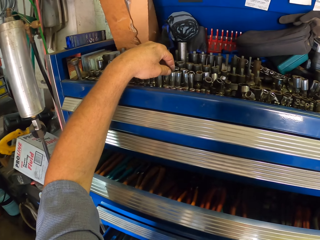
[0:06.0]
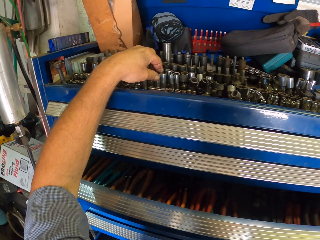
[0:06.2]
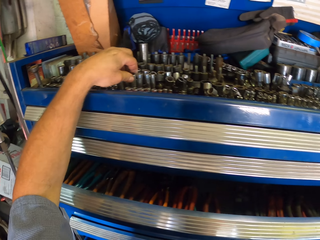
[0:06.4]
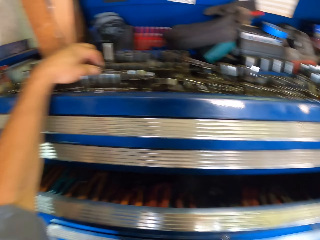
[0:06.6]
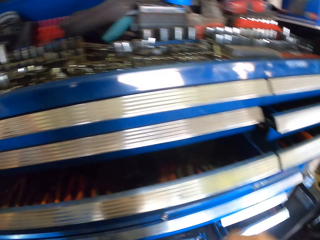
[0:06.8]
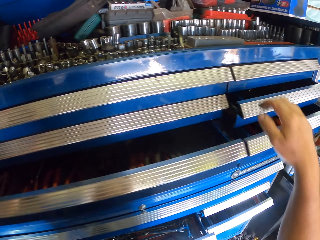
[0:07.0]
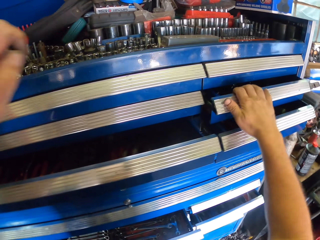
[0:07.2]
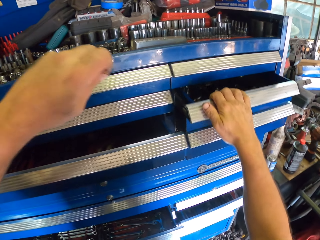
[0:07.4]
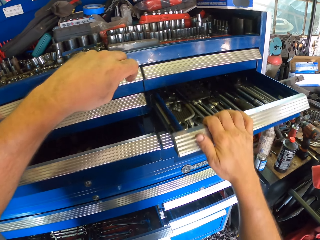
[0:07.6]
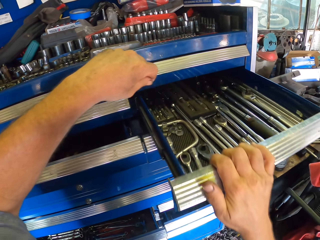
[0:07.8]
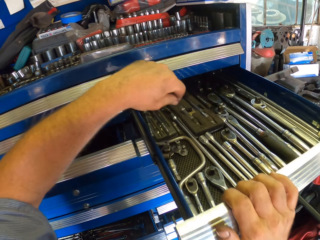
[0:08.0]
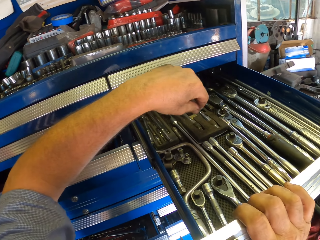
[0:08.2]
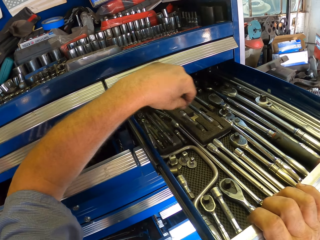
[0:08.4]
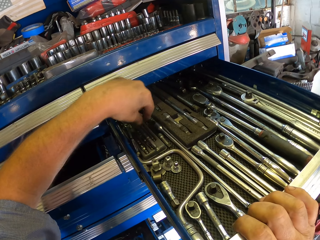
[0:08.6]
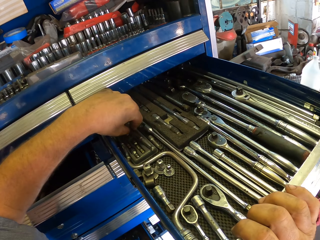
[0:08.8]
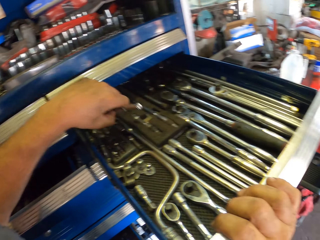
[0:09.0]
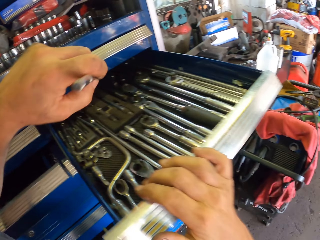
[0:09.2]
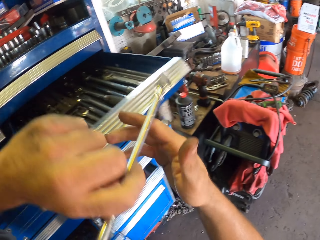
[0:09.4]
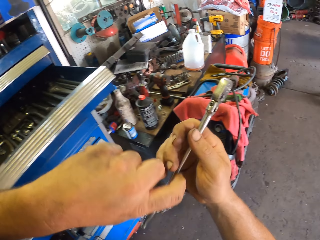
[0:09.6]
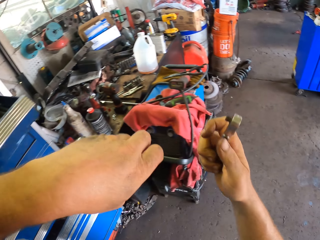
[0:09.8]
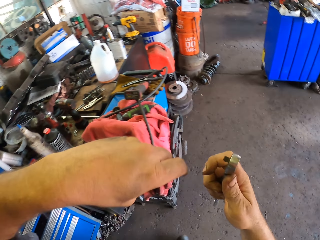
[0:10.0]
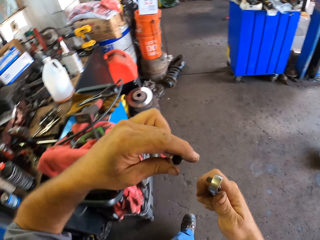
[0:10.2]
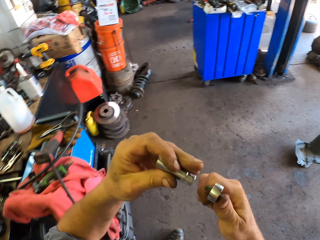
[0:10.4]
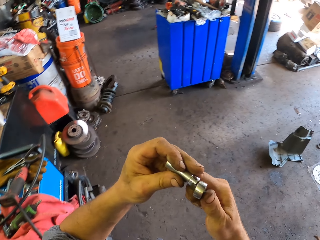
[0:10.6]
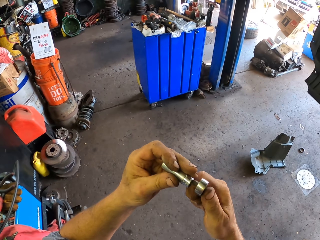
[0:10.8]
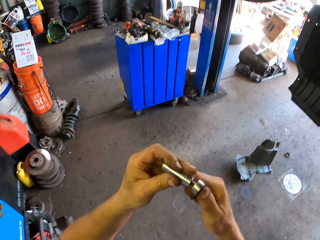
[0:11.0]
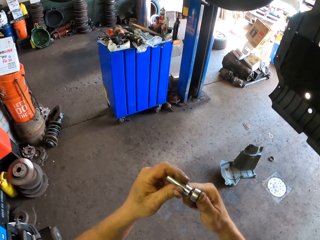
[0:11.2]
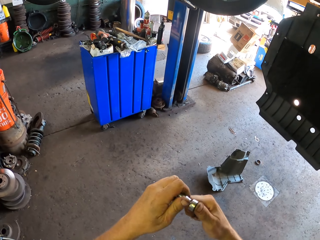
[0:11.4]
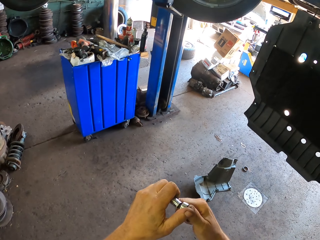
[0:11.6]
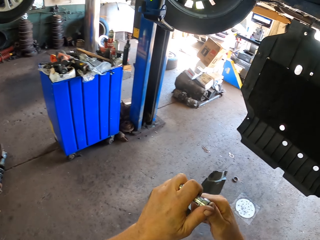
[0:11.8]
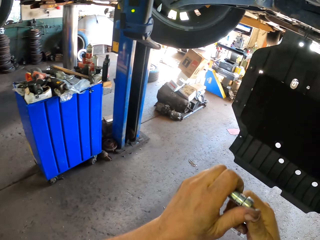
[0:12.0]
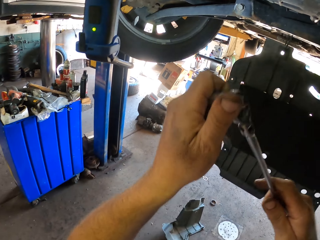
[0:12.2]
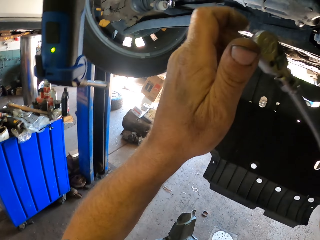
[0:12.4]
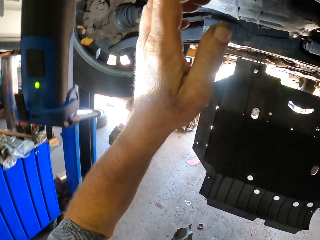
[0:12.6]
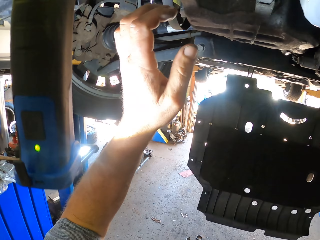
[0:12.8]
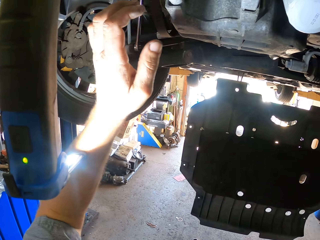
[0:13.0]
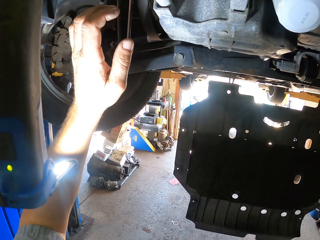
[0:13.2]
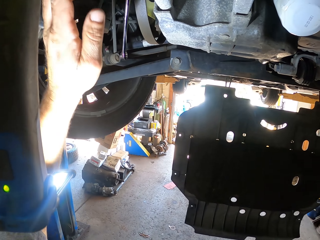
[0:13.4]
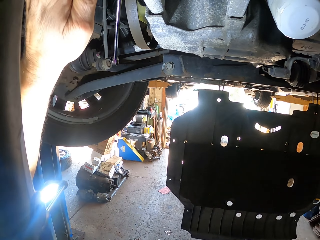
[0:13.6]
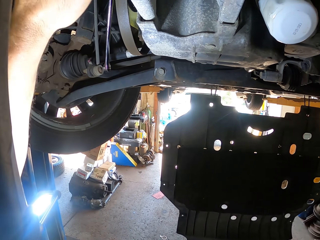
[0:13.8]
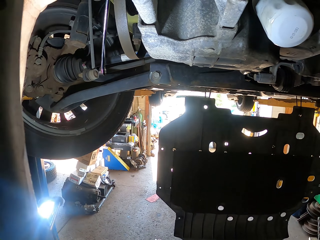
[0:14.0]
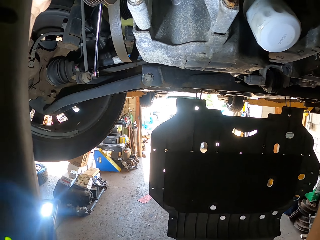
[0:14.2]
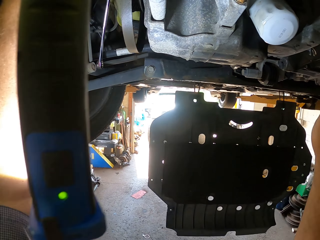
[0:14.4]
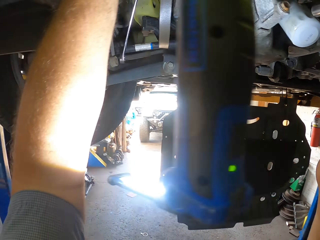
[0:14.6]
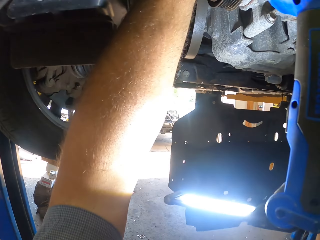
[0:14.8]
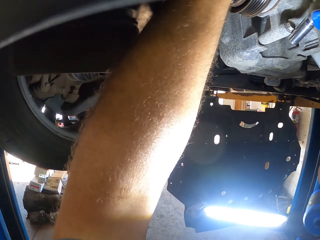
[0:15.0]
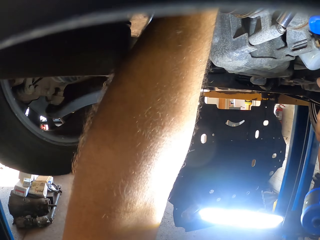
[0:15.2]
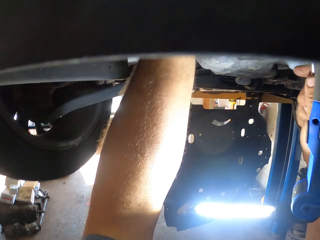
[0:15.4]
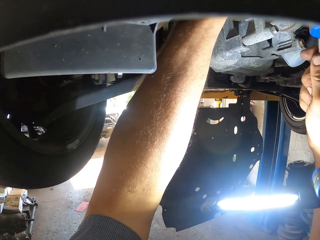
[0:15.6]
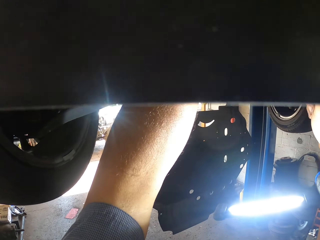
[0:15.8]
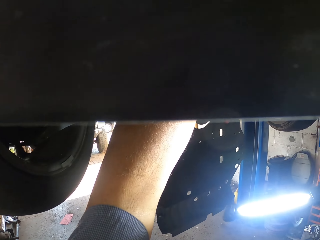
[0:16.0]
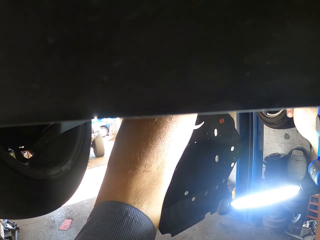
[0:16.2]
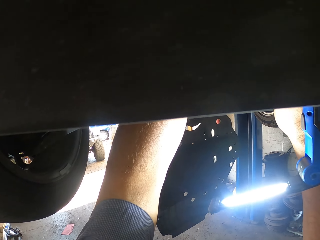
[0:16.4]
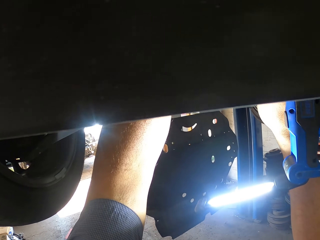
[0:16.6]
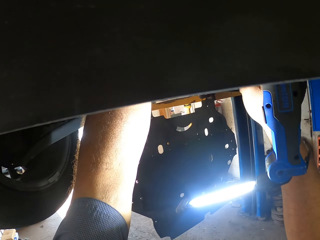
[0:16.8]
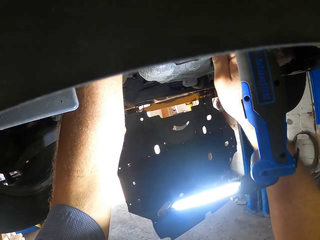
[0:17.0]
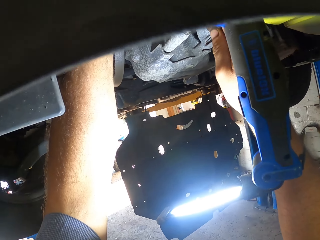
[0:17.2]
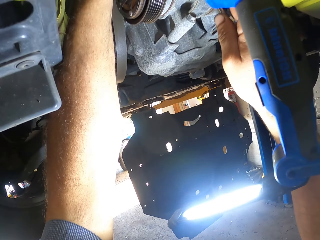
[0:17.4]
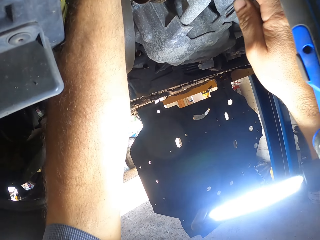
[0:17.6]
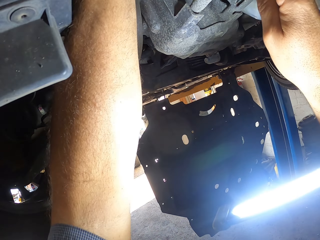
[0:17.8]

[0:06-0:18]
The camera wearer picks up a nut. They open a drawer. They pick up a spanner. They move around the workshop. They join the nut and the spanner. They tighten a bolt. They fix the nut to the car.

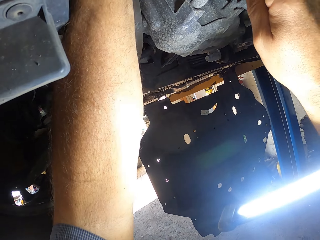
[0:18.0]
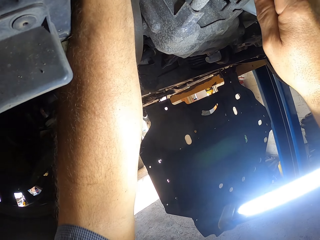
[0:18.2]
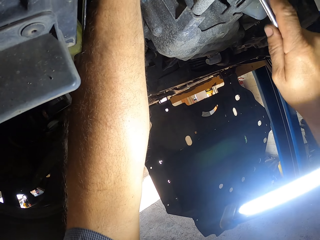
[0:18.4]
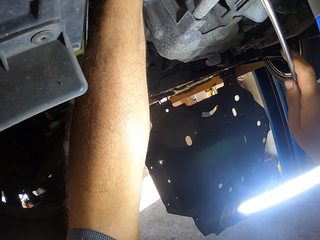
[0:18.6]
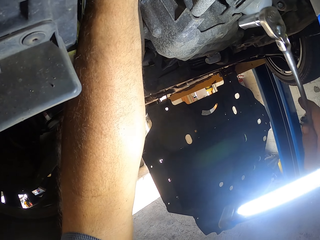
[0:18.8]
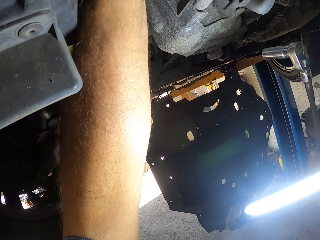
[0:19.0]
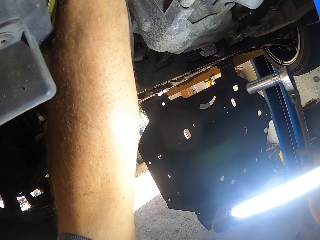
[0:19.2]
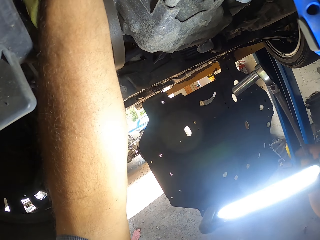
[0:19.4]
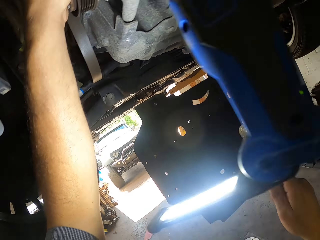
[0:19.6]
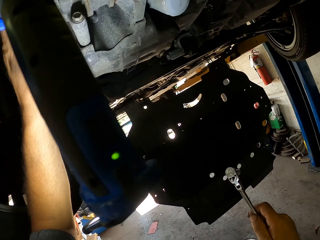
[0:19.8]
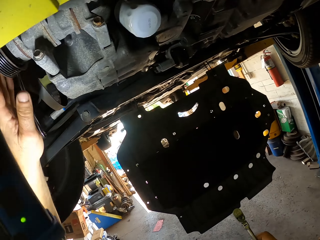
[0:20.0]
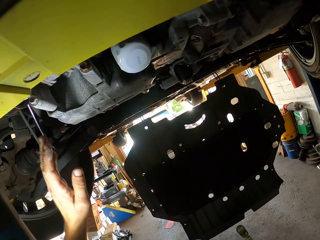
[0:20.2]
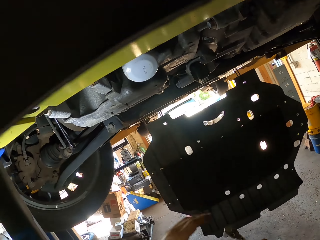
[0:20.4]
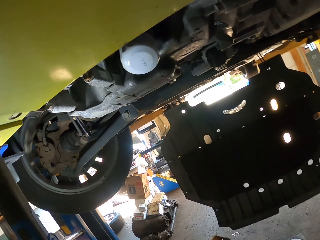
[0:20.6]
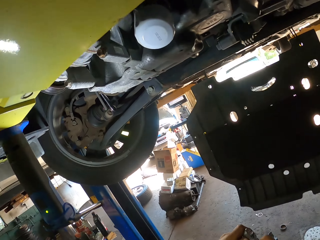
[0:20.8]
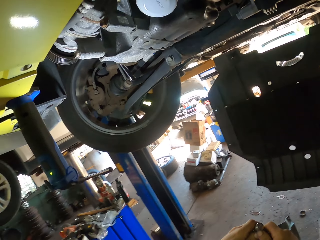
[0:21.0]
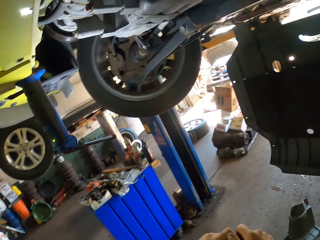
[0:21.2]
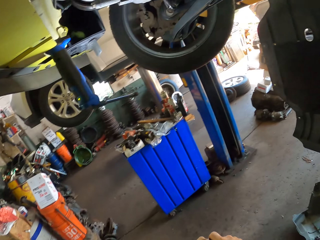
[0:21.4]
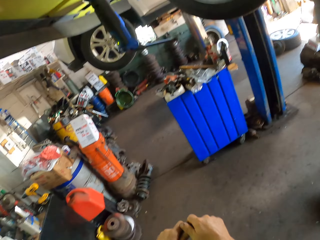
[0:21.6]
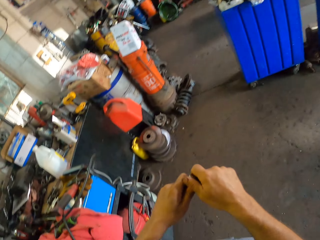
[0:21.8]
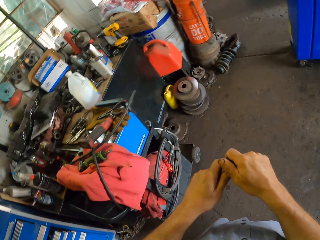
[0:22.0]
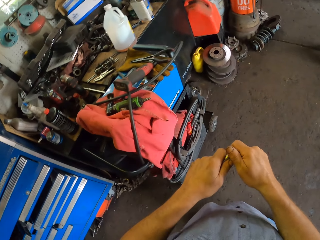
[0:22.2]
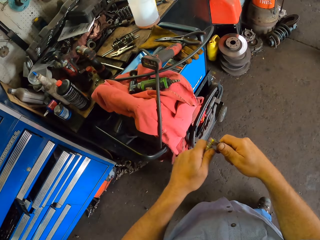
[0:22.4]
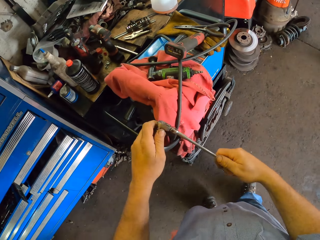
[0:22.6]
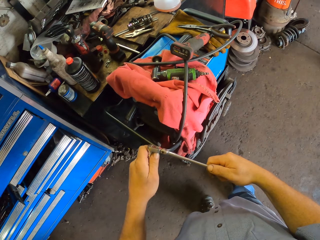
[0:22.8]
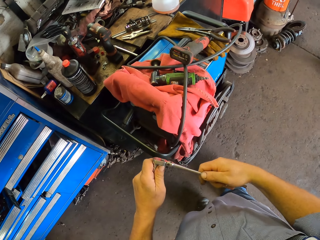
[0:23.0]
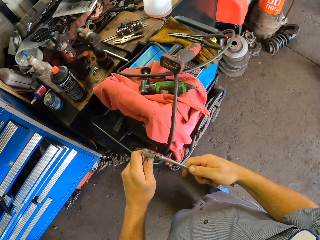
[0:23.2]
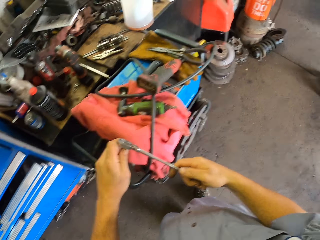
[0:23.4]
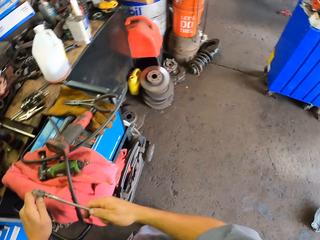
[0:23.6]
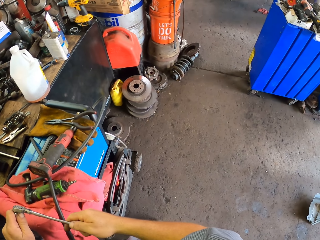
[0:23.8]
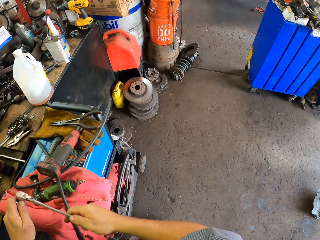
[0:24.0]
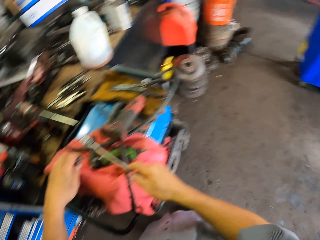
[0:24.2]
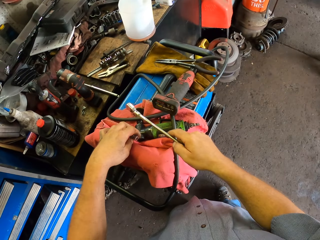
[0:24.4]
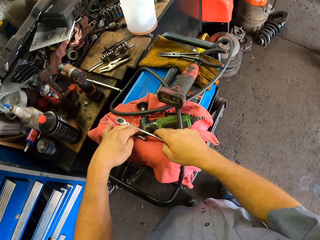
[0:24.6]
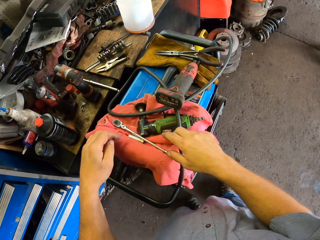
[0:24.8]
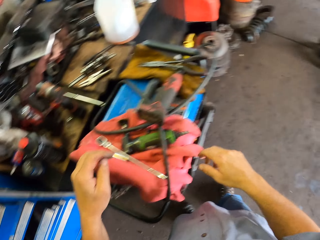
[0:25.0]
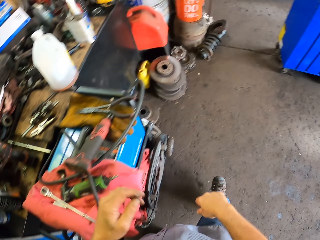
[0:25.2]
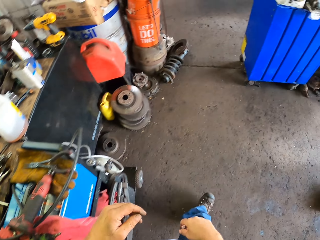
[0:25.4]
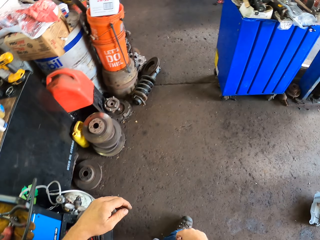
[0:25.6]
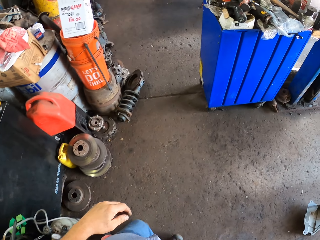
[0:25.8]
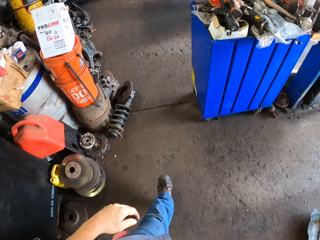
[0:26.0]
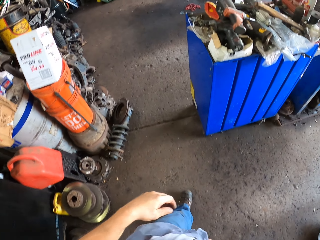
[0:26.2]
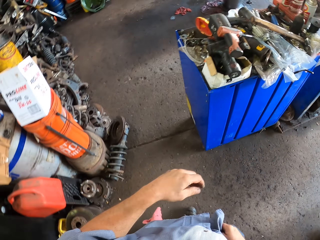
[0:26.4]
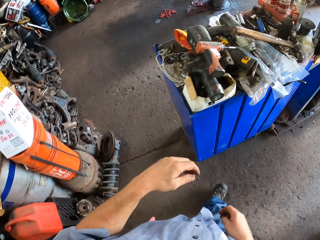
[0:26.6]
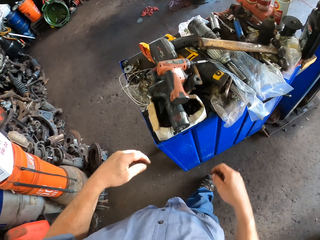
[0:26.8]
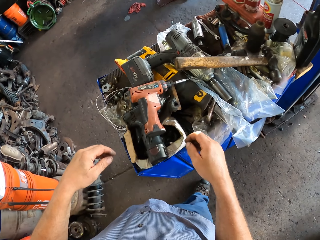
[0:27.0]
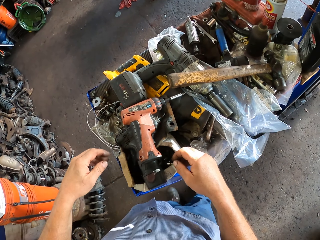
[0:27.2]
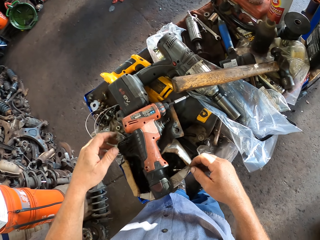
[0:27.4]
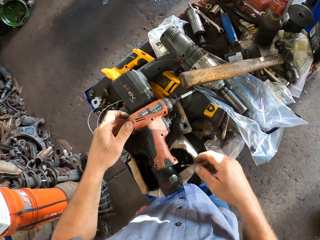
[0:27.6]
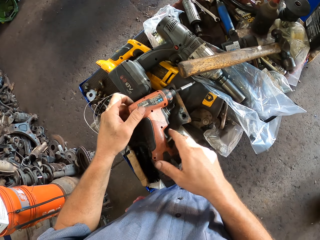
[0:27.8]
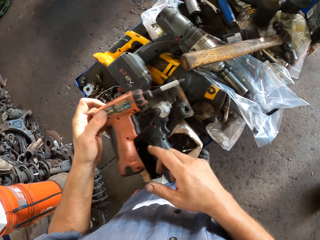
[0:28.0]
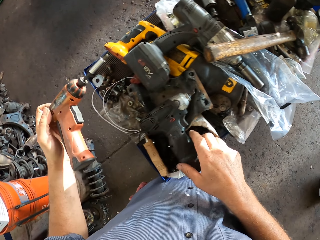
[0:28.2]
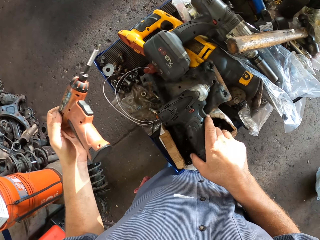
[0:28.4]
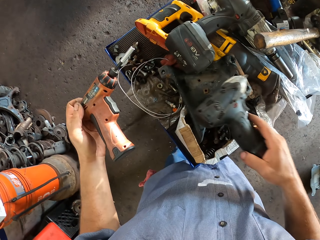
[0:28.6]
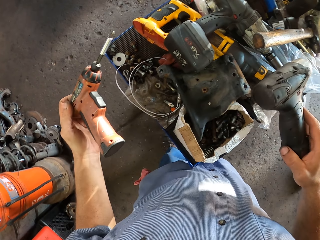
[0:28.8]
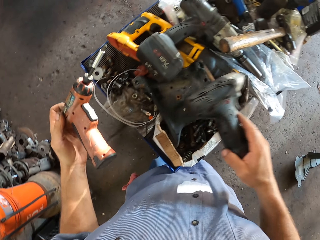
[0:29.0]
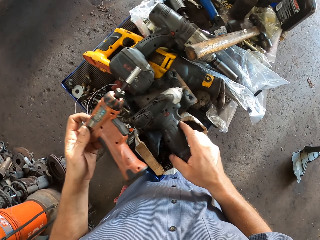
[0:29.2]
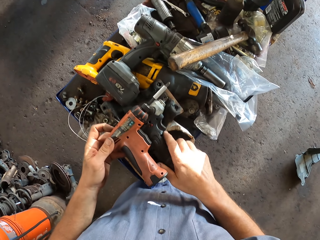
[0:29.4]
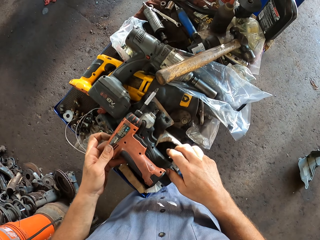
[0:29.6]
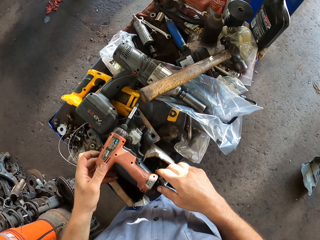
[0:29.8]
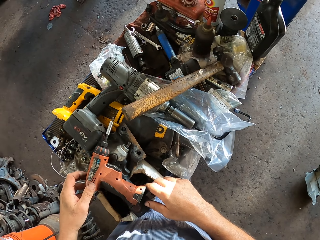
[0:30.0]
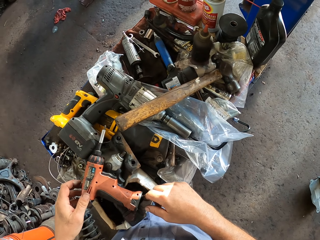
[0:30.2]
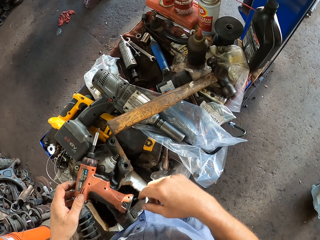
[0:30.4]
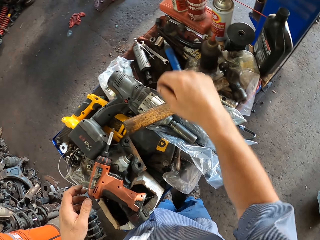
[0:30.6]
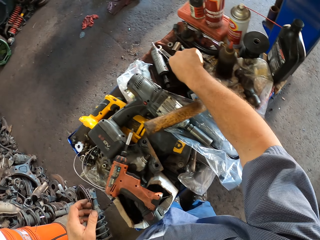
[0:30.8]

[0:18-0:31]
The camera wearer puts his hand down. He adjusts metal. He puts the spanner on the table. He moves around the workshop. He picks up a drill, lifts the drill and puts the drill on the table.
